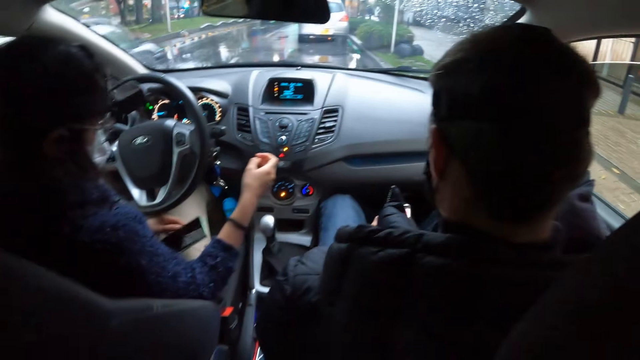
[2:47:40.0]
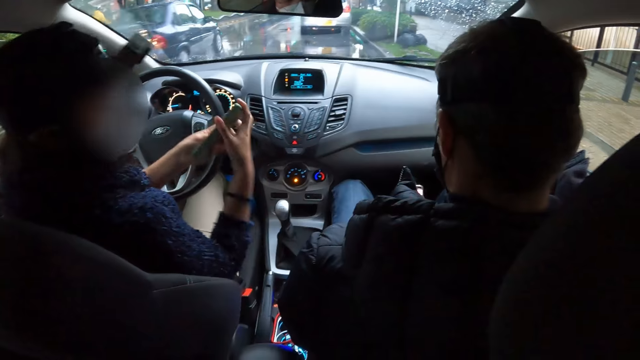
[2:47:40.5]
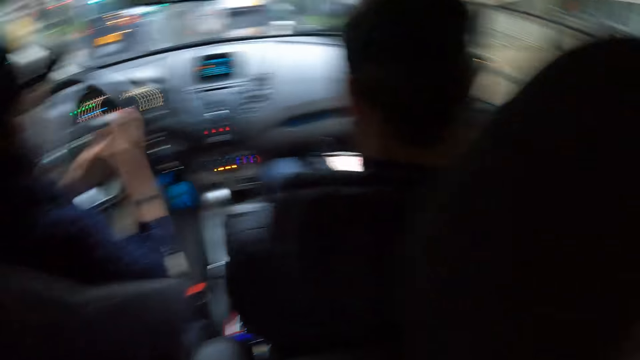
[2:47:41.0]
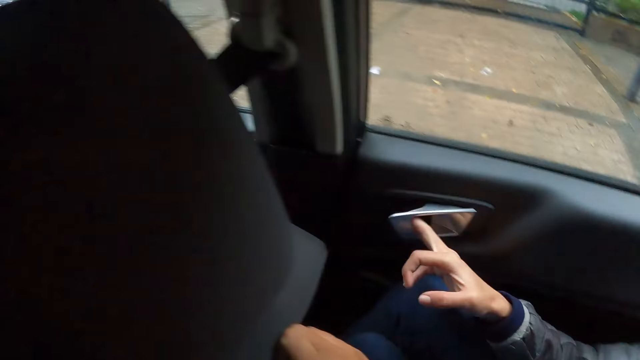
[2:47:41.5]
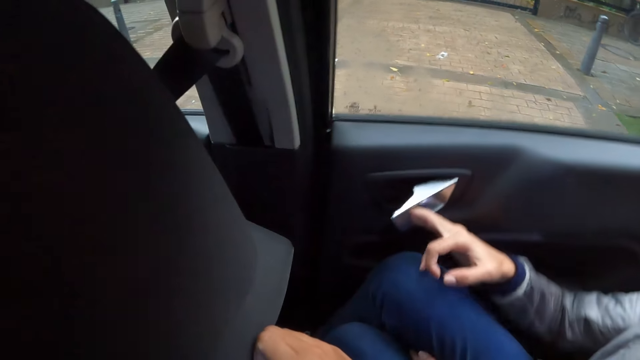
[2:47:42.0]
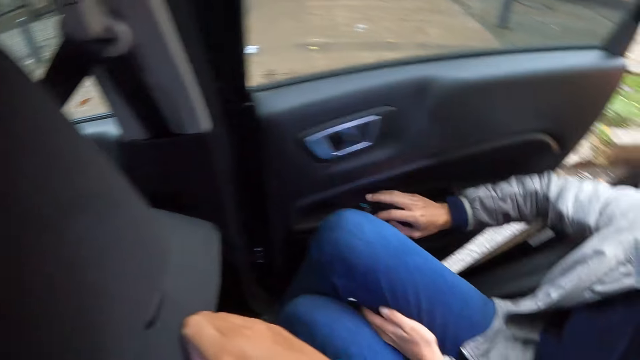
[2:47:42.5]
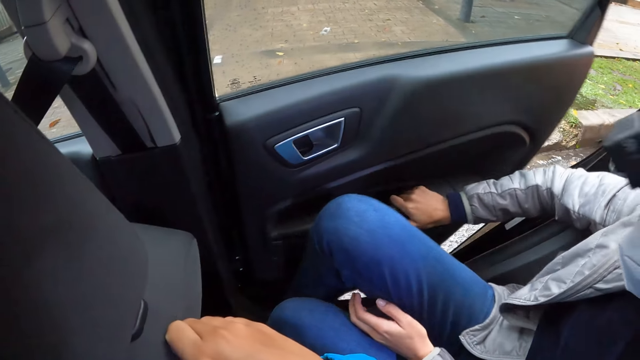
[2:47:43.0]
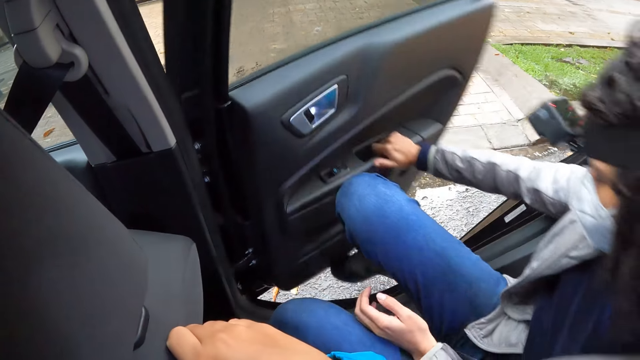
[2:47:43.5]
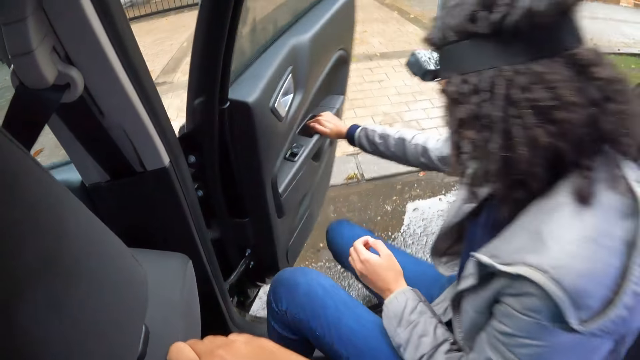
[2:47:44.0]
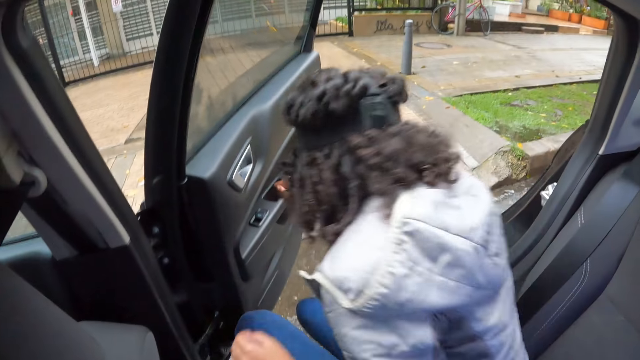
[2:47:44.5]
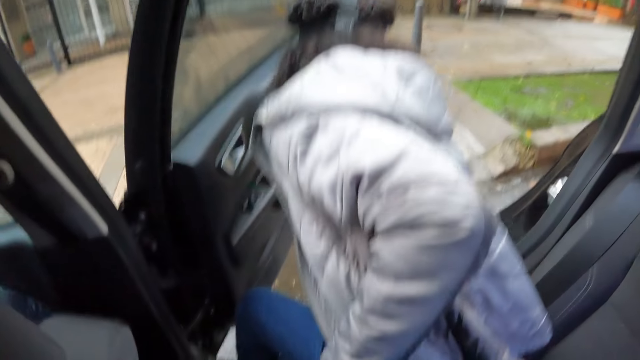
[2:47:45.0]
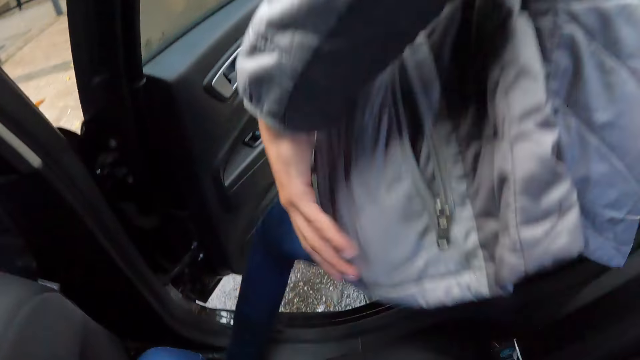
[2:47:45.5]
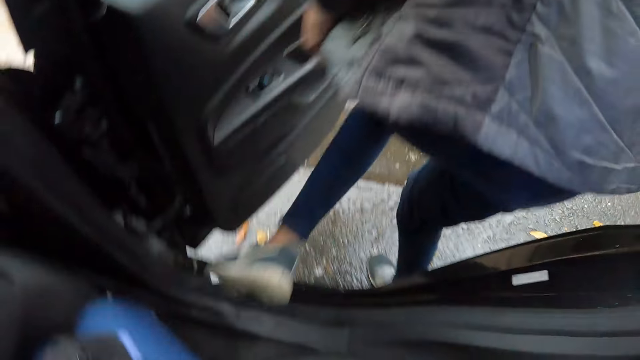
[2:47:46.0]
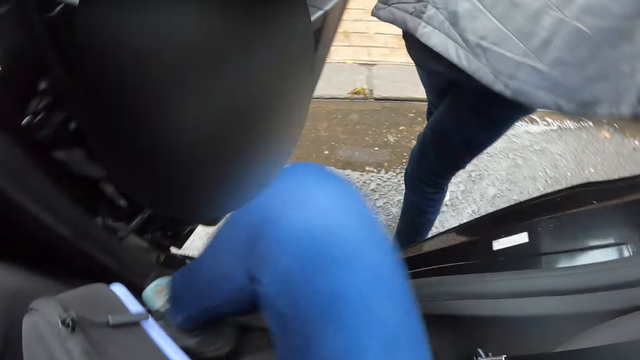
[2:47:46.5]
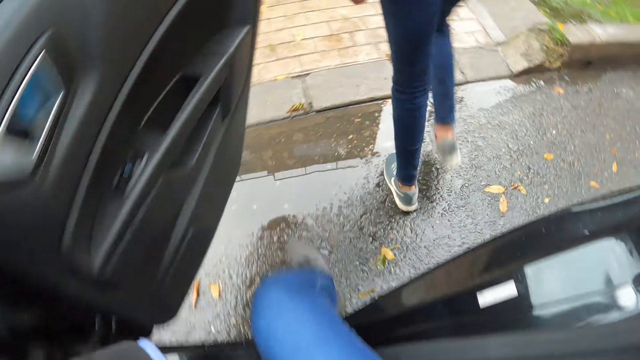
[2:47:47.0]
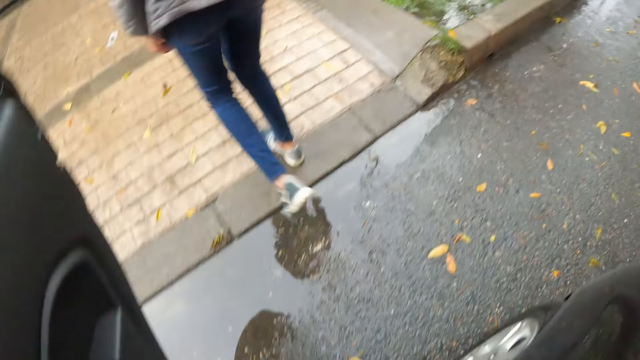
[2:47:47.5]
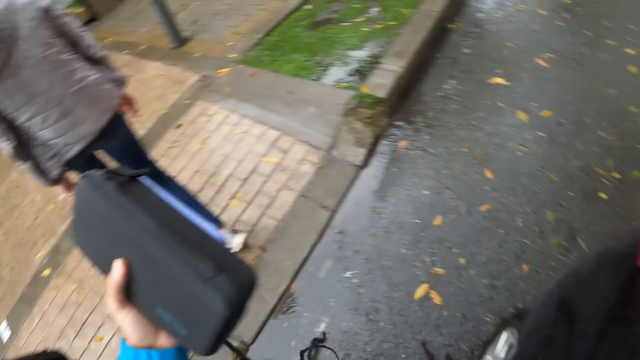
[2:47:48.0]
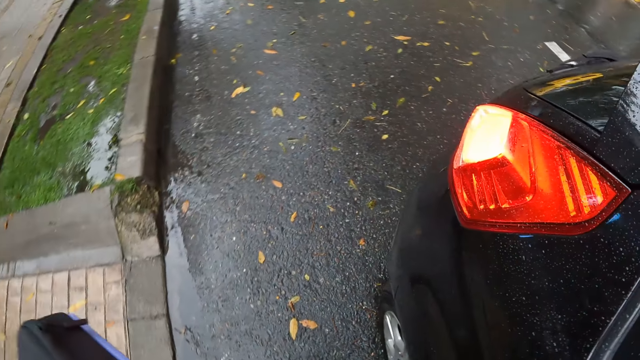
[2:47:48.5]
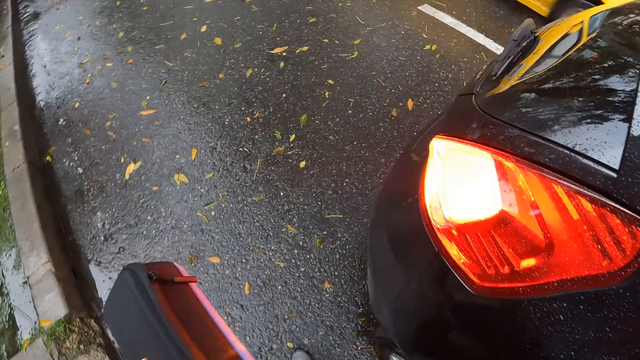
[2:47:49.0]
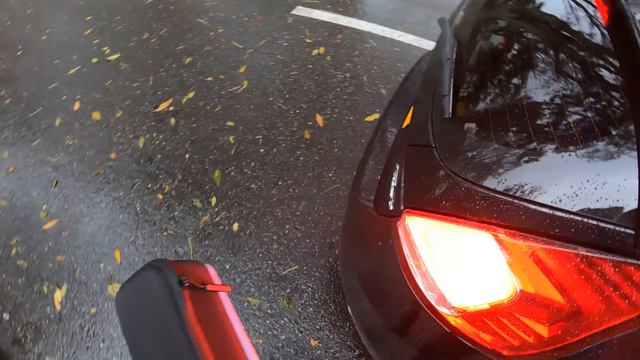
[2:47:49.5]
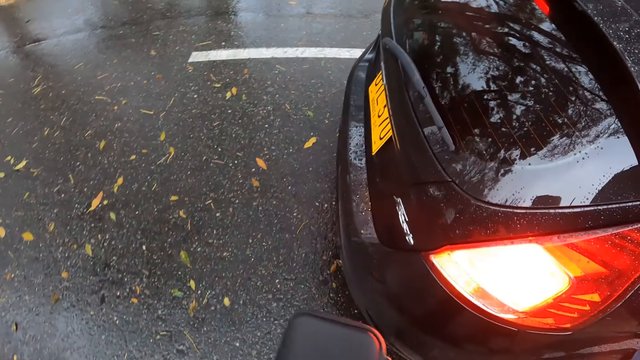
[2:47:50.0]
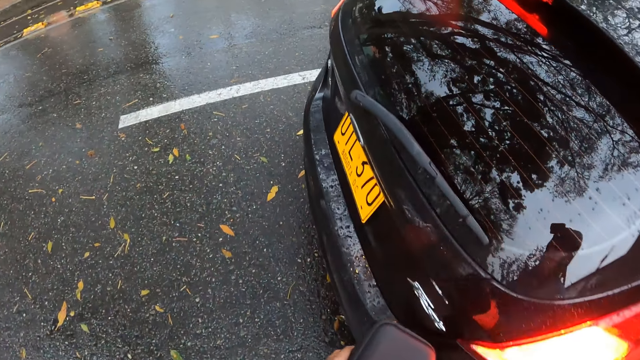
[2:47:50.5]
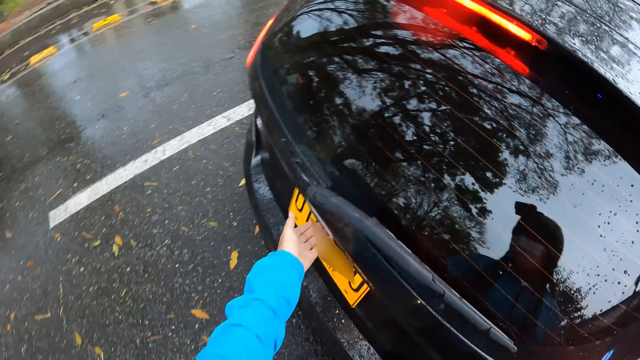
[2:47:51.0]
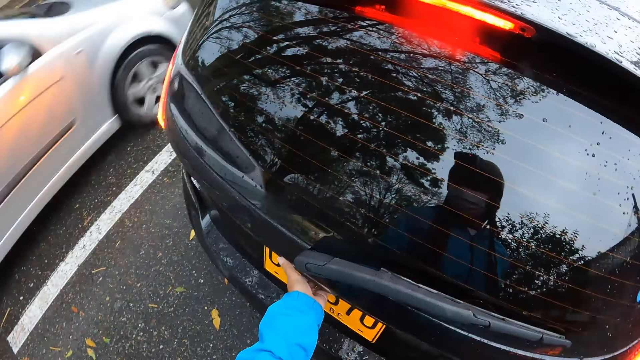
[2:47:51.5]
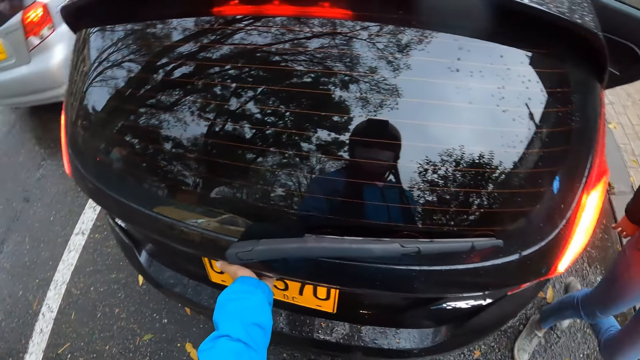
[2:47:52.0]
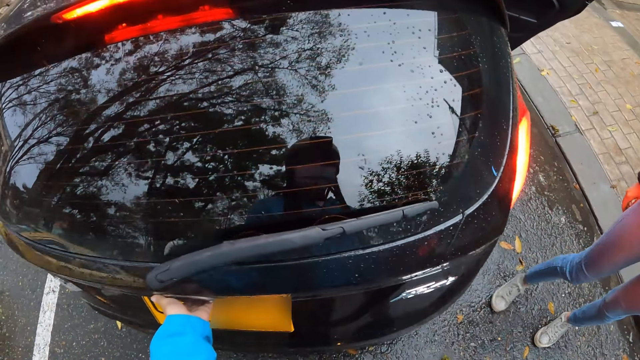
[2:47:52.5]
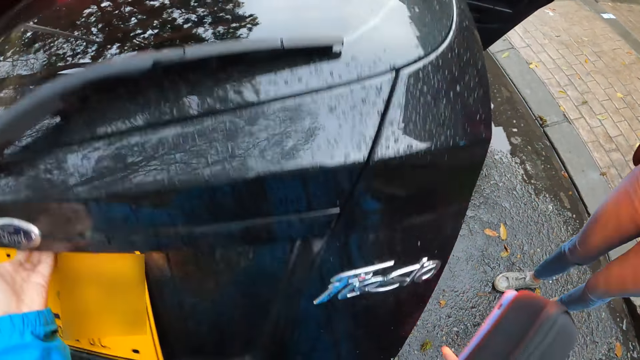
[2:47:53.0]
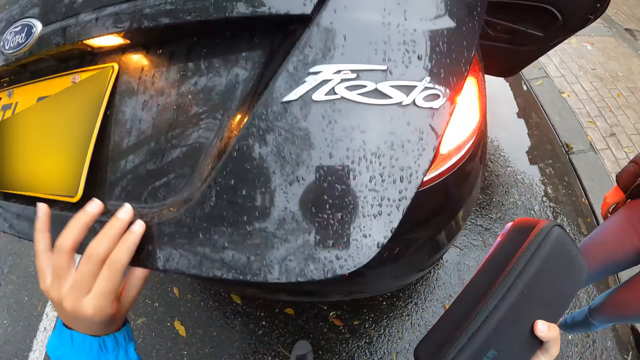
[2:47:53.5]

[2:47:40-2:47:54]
A woman picks the phone from her right leg with her left hand. The camera wearer interacts with a man. The woman holds the phone with both hands. Another woman unlocks a car door with her right hand. The other woman opens the car door, holds the car door handle with her right hand, and alights from the car. The other woman holds her jacket with her left hand. The camera wearer alights from the car. The other woman walks on a pavement. The camera wearer holds a pouch in her left hand. She walks to the back of the car trunk. She lifts the car boot door with her left hand.

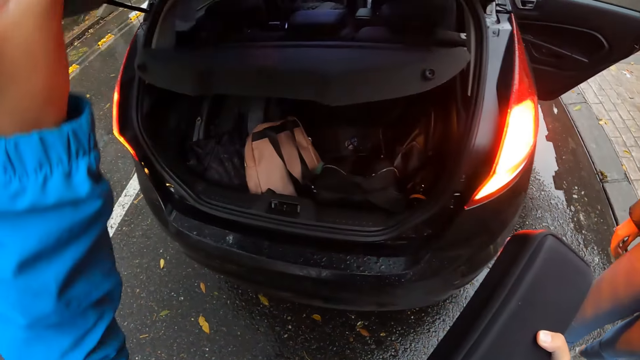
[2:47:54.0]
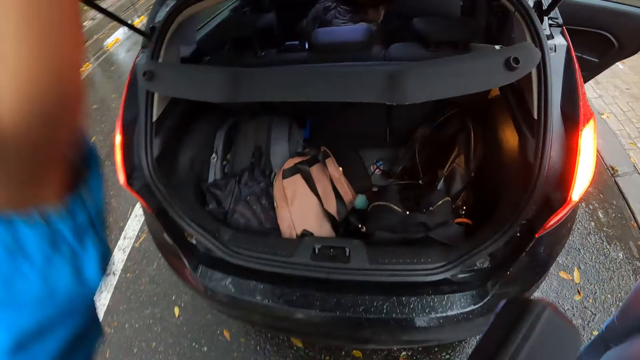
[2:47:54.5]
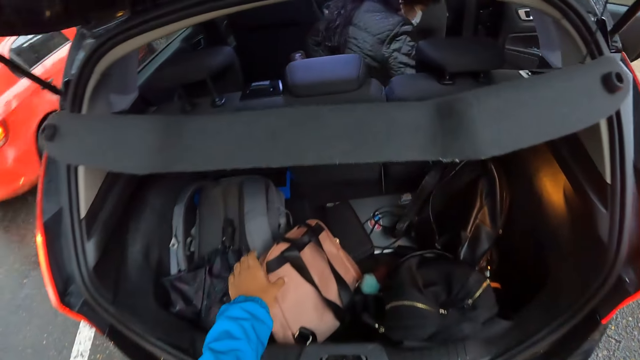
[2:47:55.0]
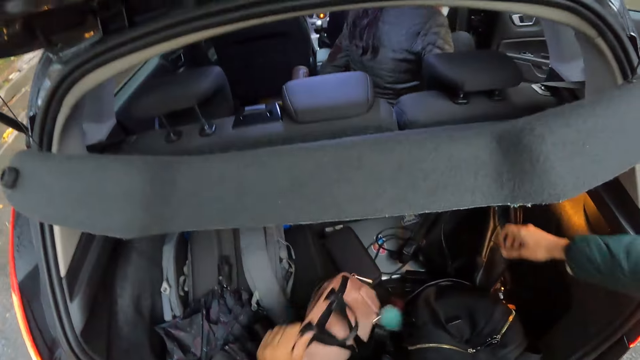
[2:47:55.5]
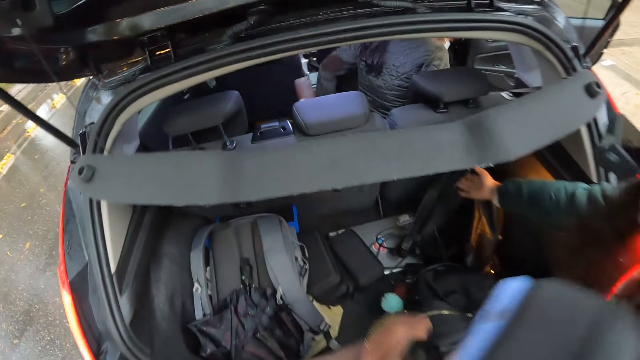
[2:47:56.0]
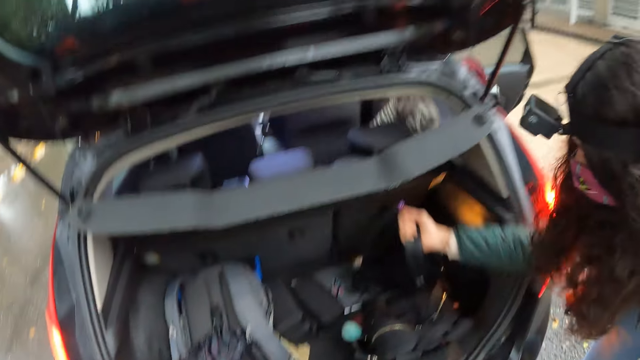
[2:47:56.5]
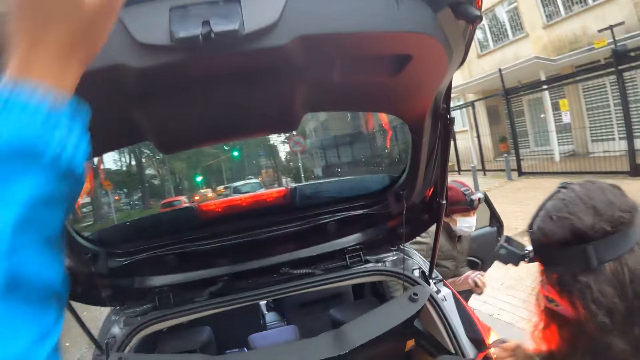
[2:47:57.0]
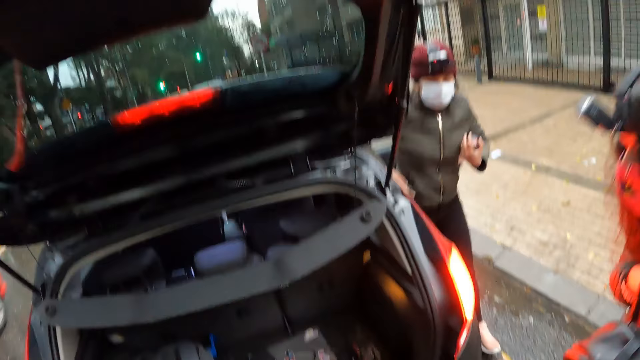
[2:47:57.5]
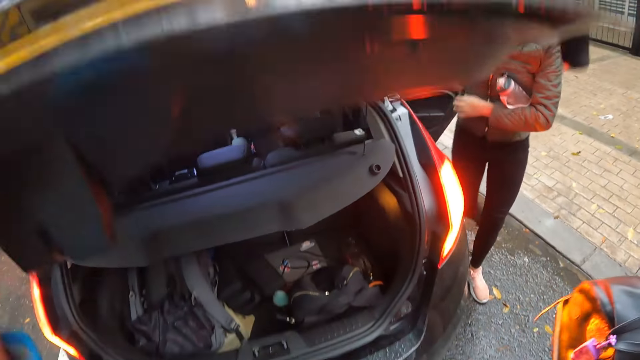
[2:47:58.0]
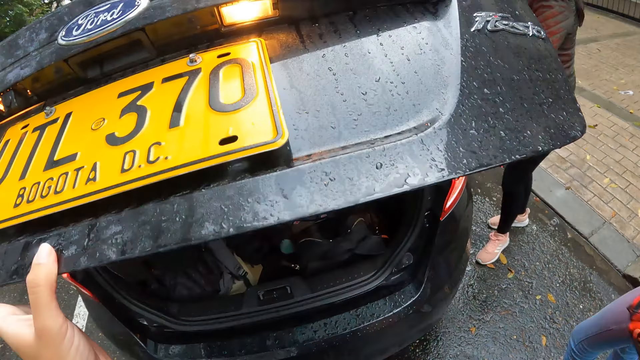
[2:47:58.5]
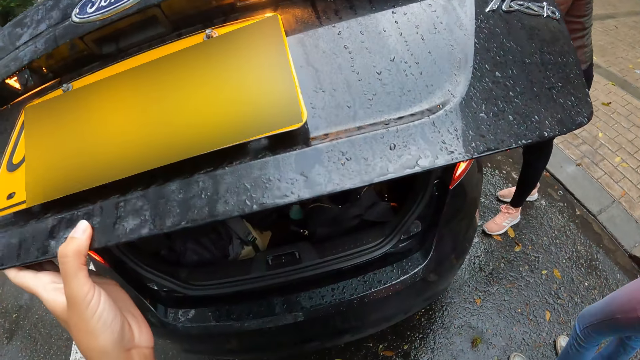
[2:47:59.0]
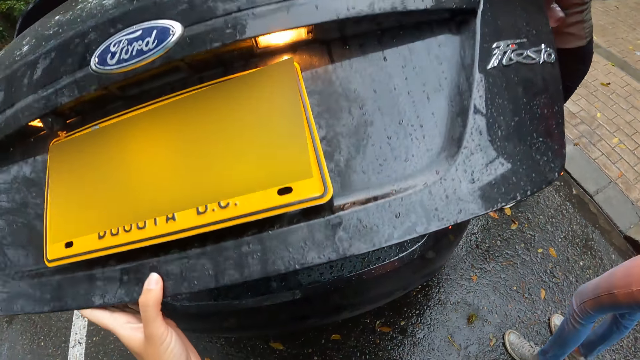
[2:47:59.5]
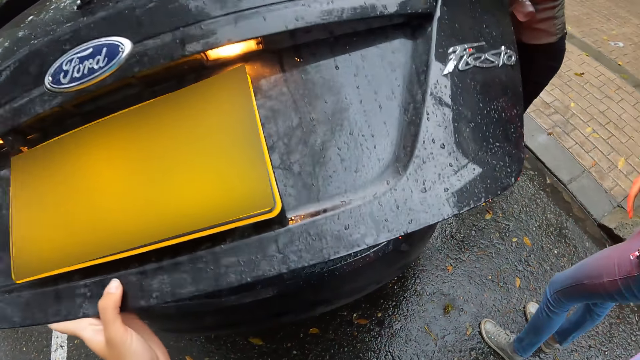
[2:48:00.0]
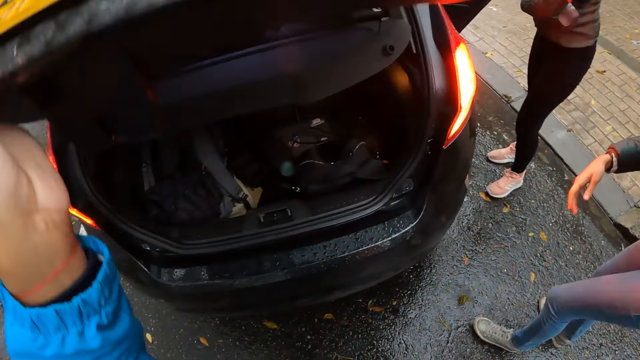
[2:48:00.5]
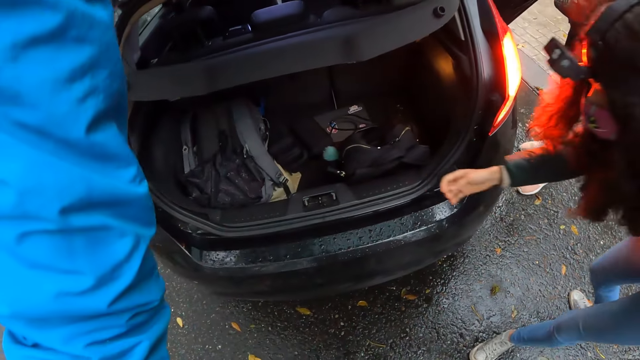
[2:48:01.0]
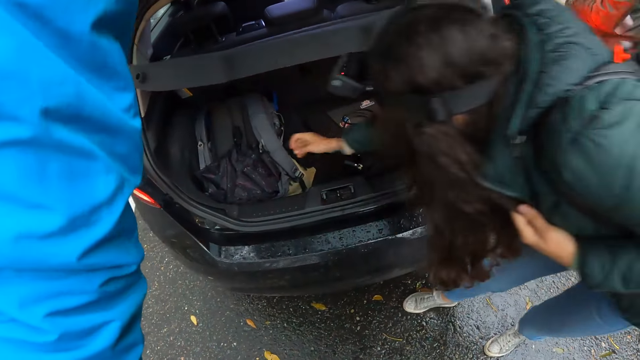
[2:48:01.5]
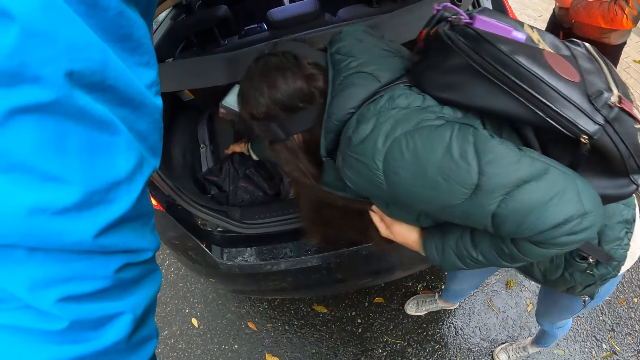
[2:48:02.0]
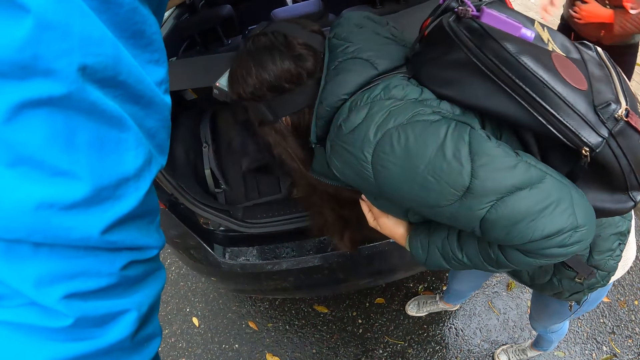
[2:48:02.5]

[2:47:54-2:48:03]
A red car drives past the camera wearer. The camera wearer grabs a pink bag from the boot of the car with her left hand. A woman alights from the car. Another woman grabs a black bag from the boot of the car with her right hand. The camera wearer closes the car trunk. She opens the car trunk. The other woman grabs an umbrella and a red bag from the car boot with her right hand.
